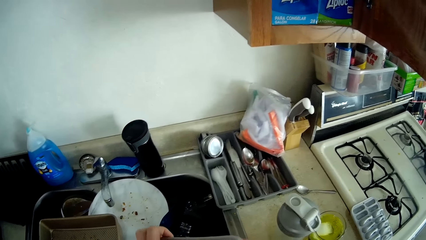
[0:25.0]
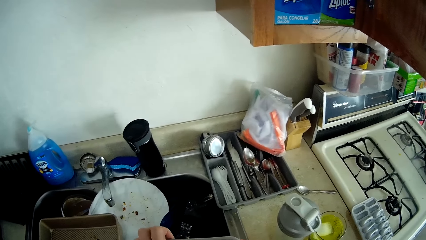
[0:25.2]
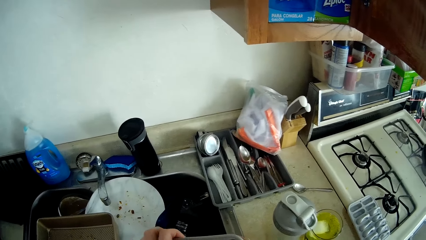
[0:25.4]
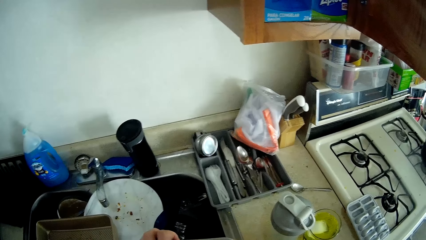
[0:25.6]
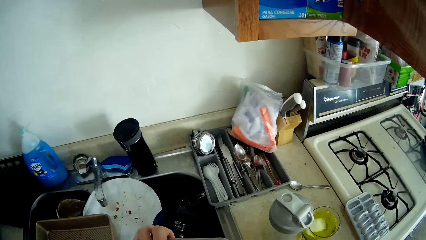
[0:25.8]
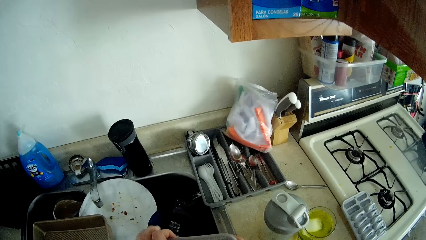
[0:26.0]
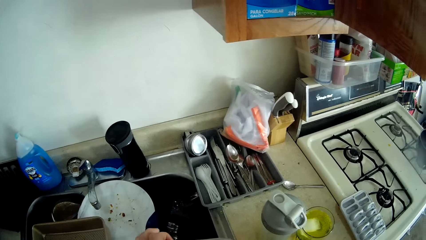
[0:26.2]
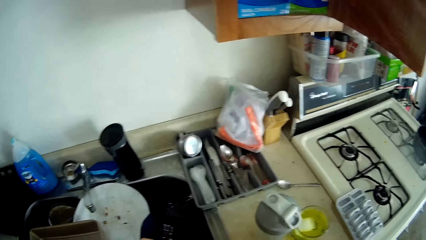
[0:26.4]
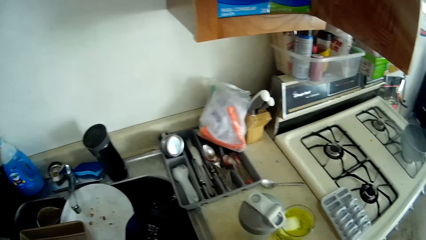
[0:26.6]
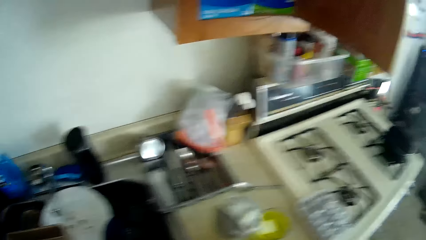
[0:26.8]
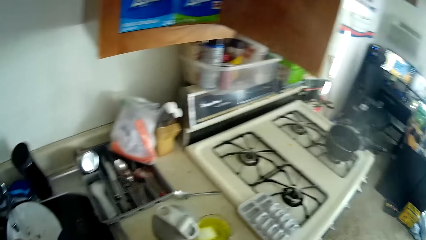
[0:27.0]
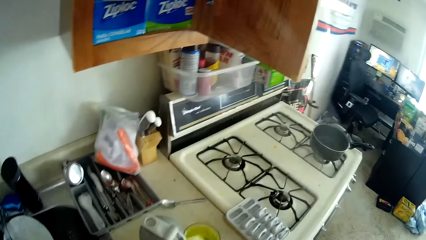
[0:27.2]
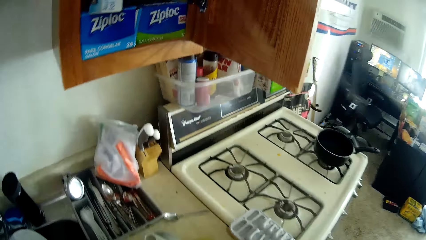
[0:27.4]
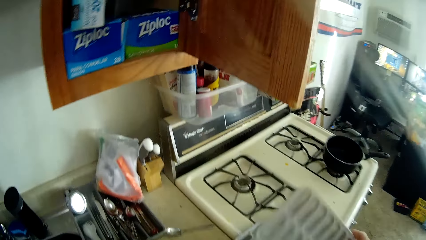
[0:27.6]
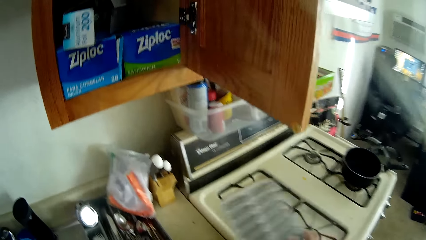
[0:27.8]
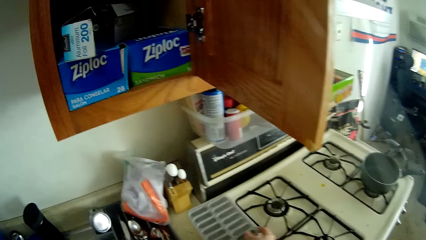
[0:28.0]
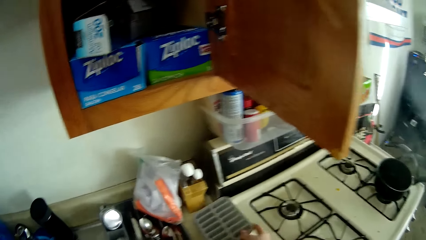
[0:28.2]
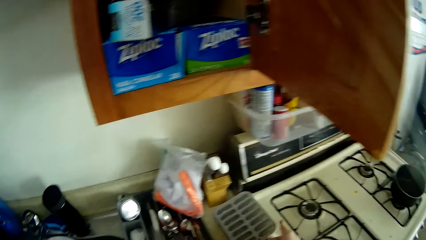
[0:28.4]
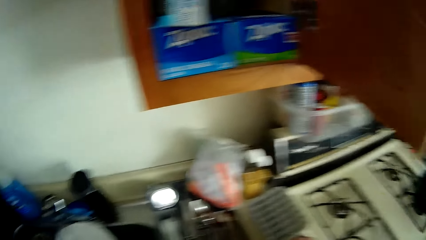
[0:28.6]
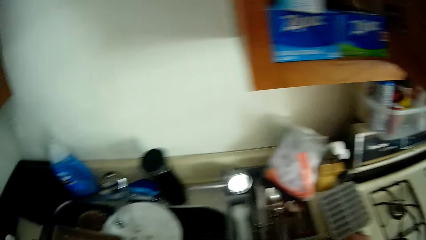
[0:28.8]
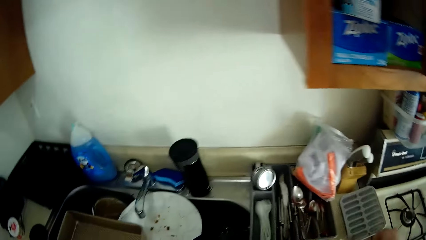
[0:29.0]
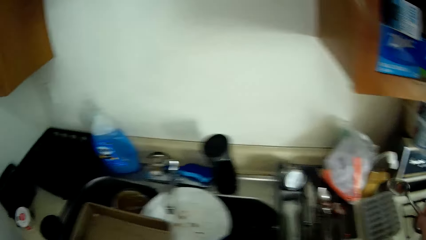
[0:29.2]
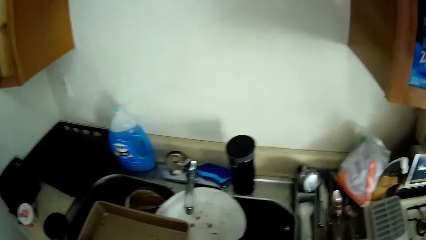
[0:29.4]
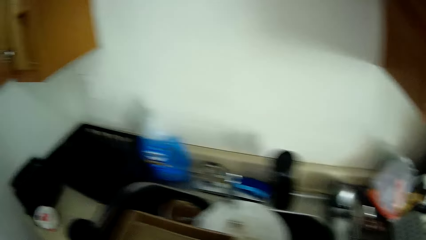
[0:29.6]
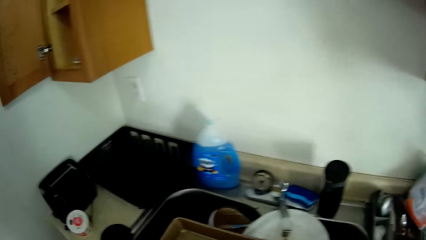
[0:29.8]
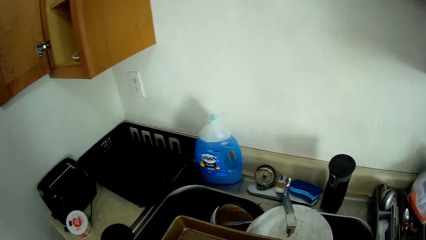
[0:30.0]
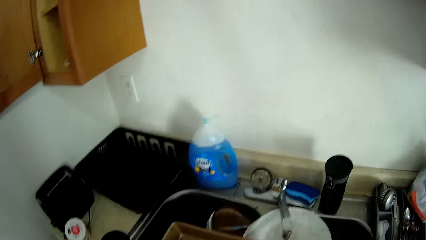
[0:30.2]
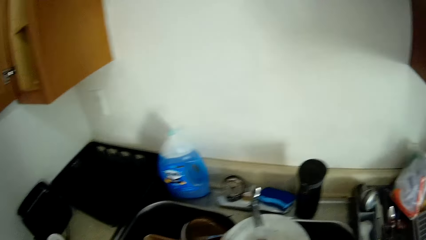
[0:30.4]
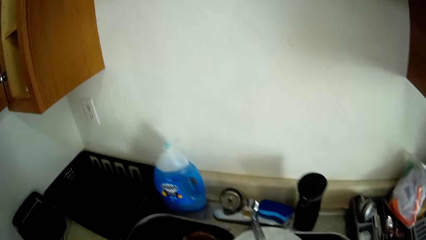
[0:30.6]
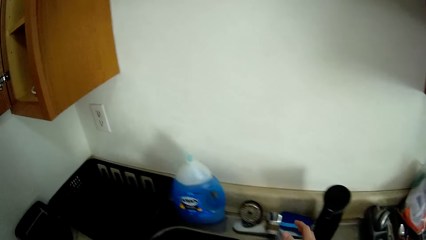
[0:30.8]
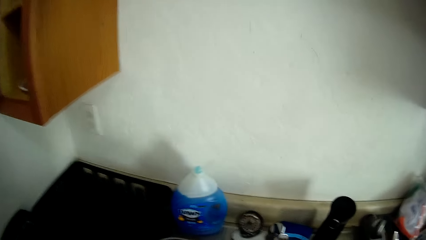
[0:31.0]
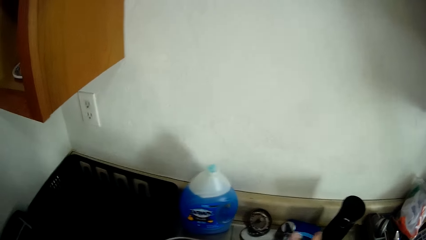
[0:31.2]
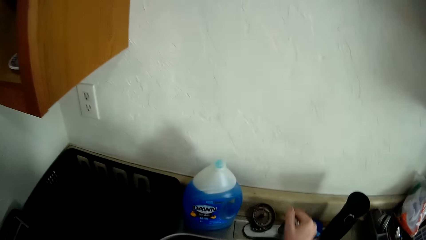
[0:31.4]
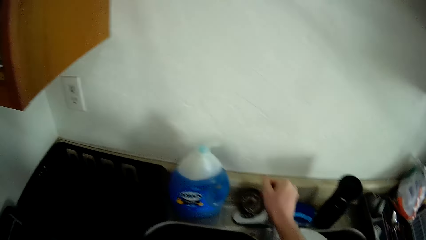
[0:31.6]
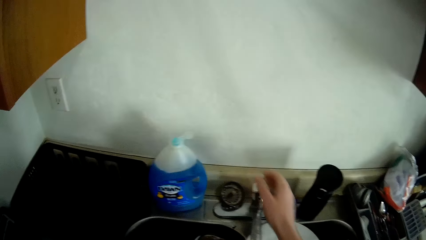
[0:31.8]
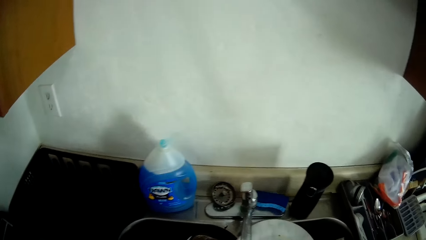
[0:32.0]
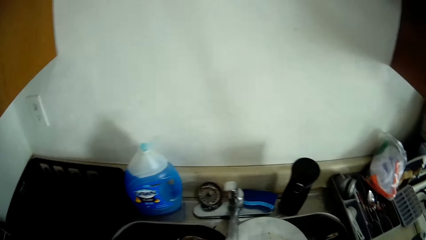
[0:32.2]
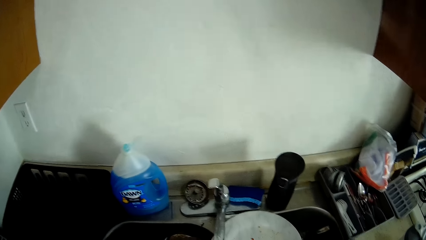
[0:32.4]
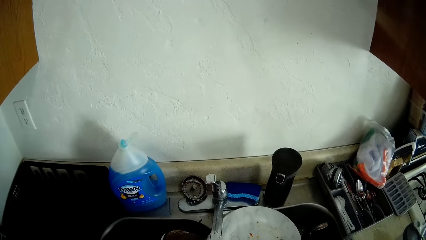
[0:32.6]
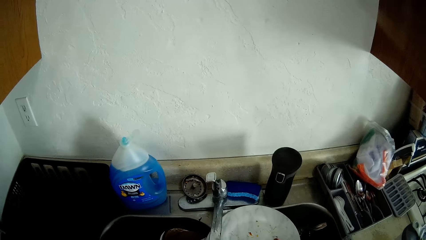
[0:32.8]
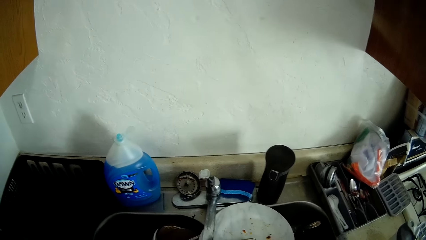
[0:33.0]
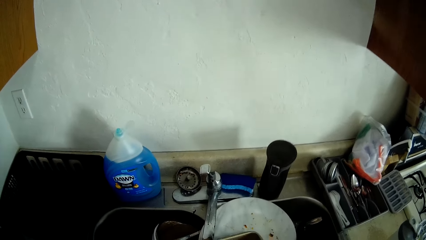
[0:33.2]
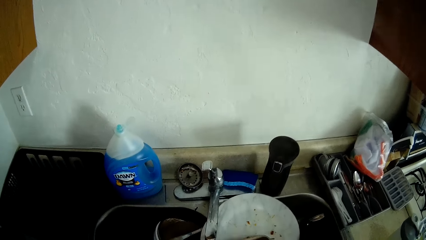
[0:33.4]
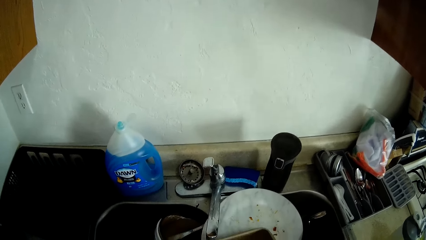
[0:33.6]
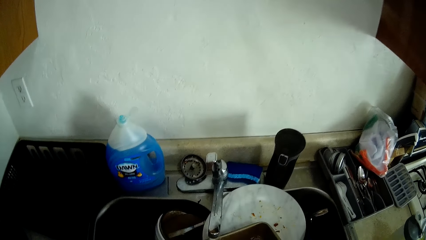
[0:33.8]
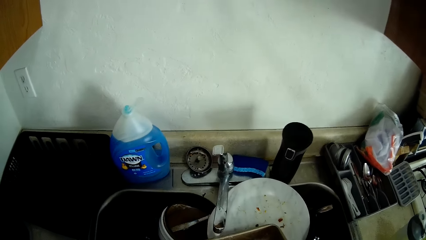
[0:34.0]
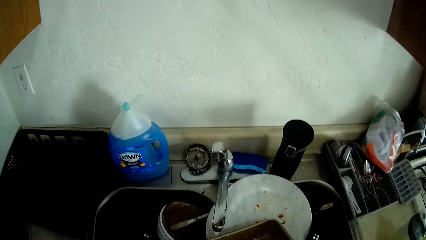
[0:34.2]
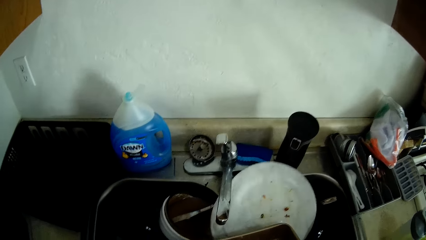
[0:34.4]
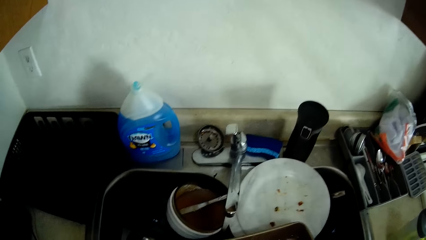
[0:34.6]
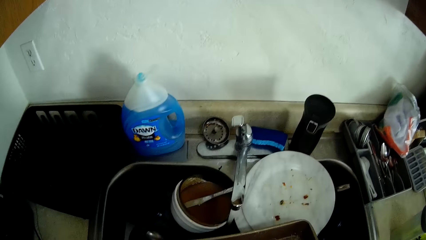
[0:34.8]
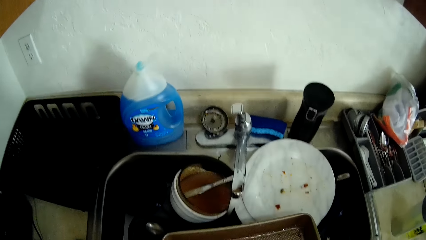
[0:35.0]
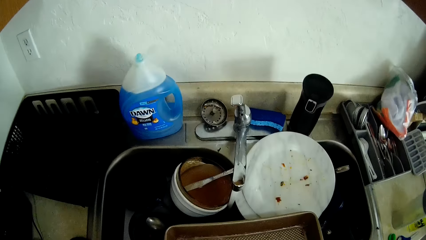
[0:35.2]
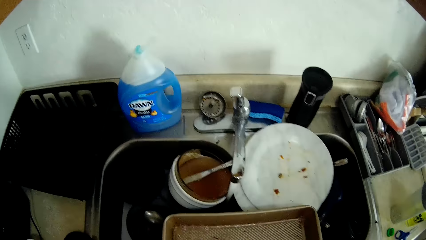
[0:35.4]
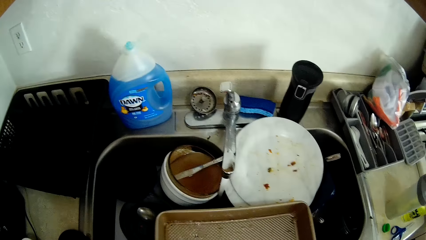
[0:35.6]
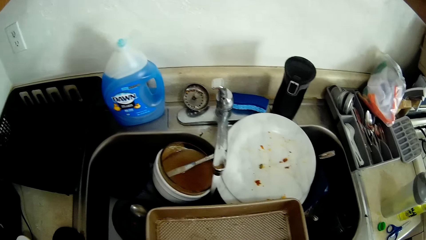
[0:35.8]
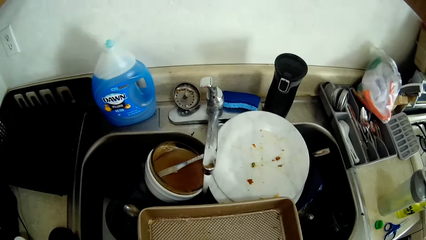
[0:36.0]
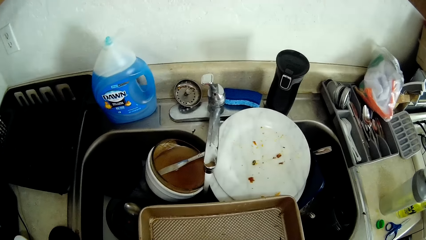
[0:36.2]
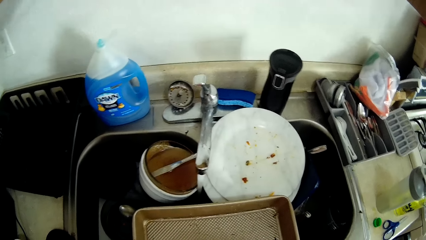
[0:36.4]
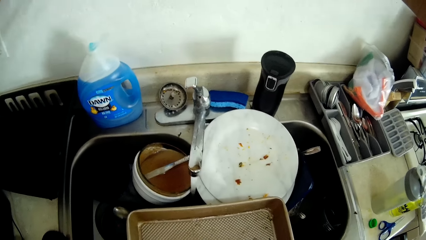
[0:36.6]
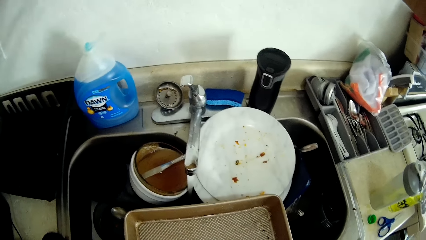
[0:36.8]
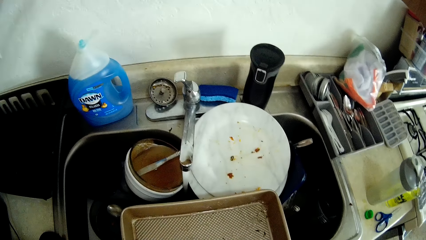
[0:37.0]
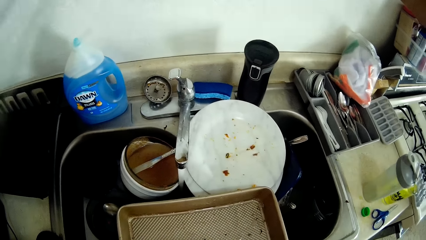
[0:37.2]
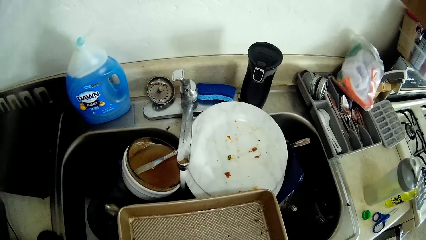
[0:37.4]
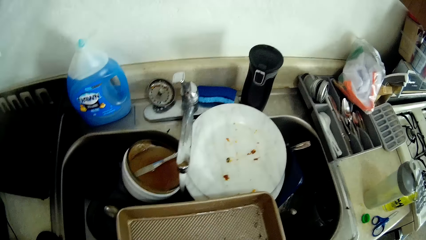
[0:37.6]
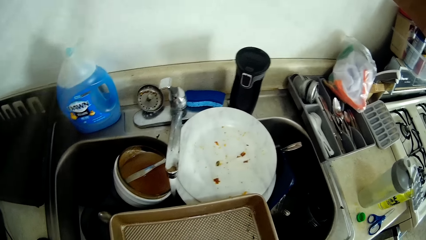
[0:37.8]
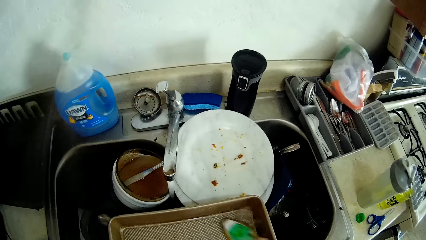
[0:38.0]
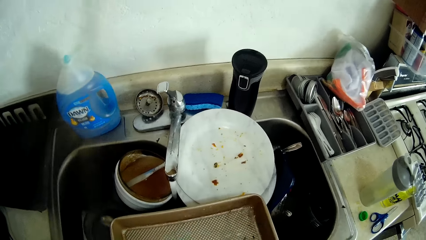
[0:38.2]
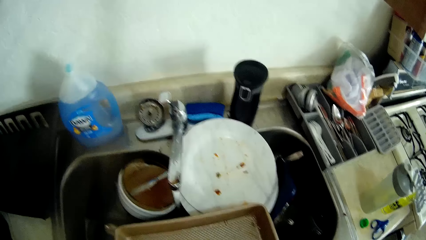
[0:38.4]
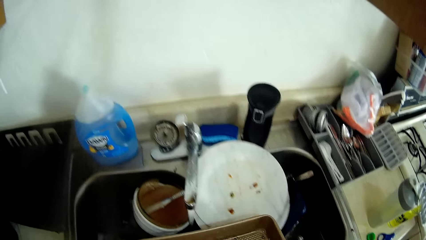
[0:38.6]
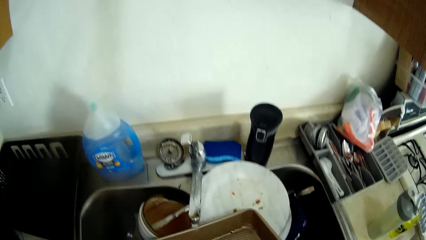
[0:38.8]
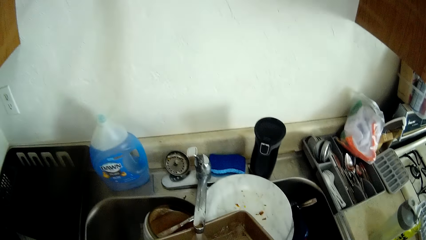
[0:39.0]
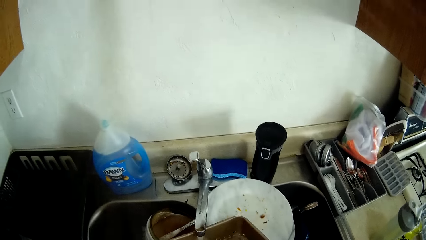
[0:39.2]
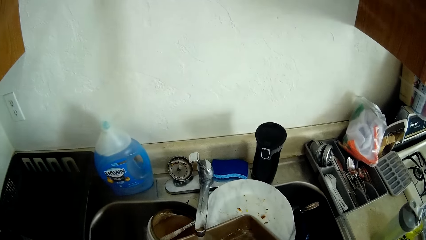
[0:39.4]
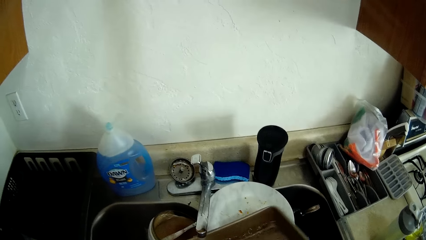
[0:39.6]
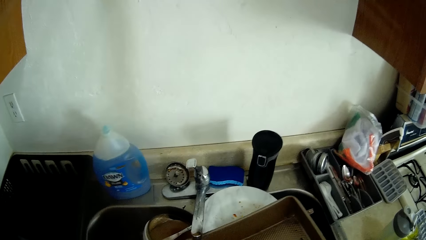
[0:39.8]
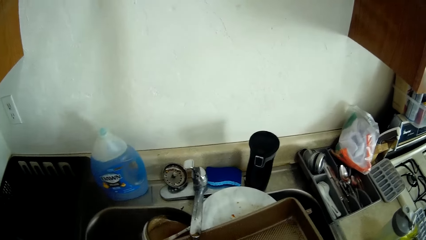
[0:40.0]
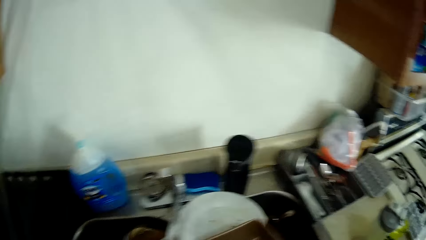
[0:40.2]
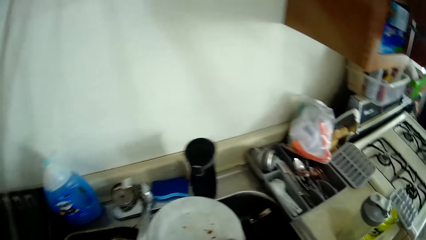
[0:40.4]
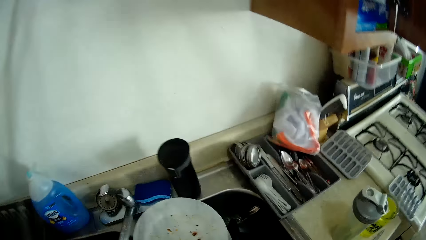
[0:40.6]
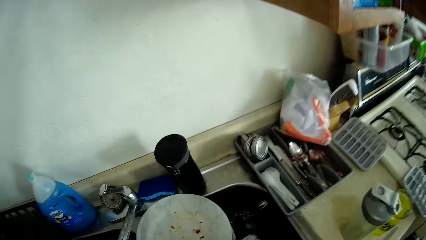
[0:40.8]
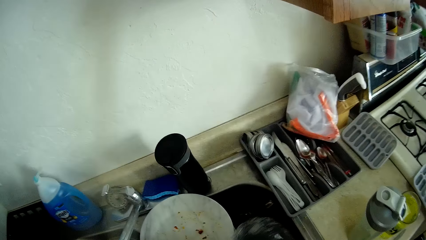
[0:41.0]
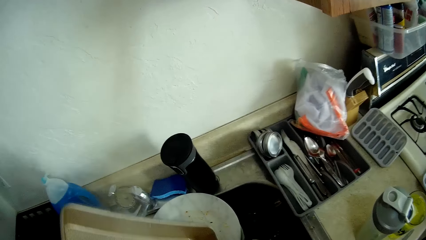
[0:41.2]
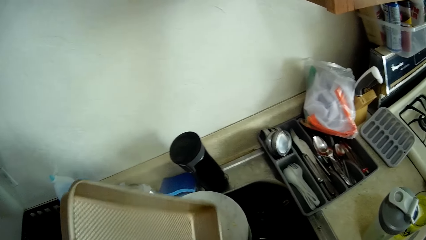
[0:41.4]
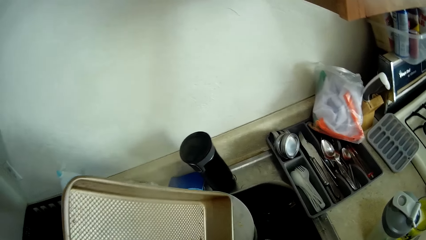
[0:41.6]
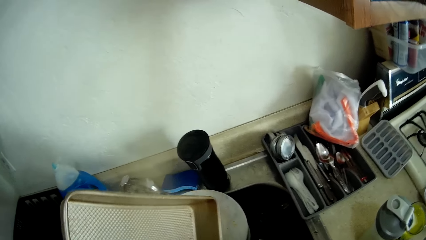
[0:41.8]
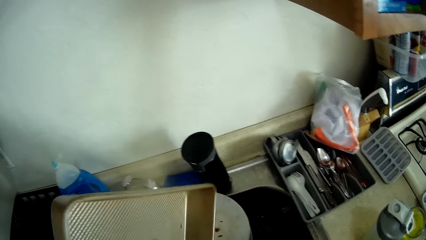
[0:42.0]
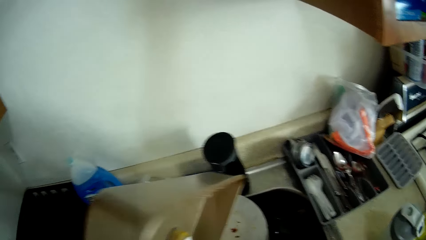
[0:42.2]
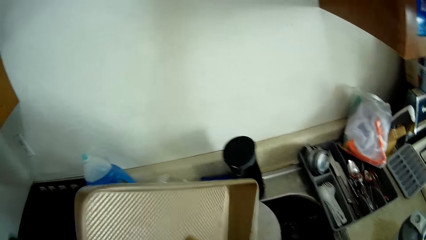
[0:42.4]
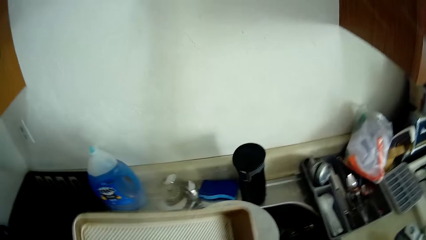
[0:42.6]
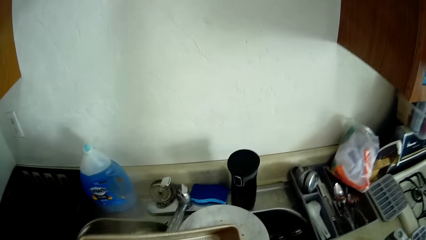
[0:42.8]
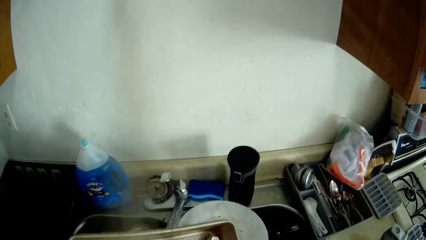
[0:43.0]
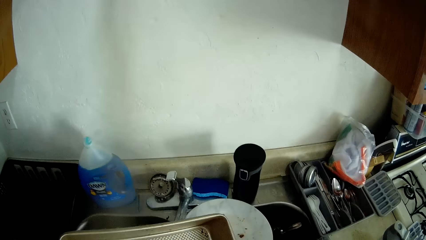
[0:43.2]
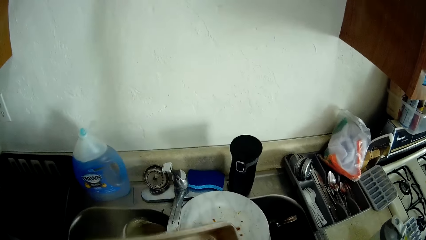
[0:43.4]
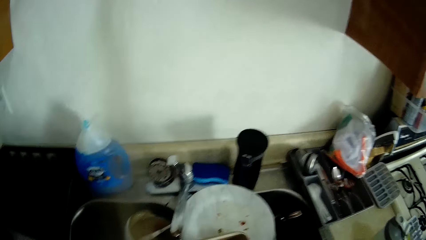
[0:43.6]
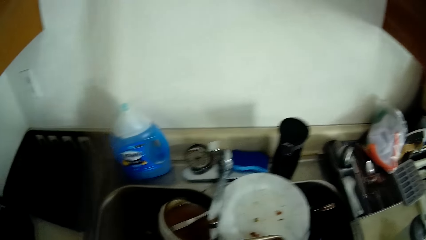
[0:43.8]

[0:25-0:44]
The camera wearer places a crate onto the kitchen worktop with her right hand. She turns on a tap with her right hand. She washes another tray with a sponge.
